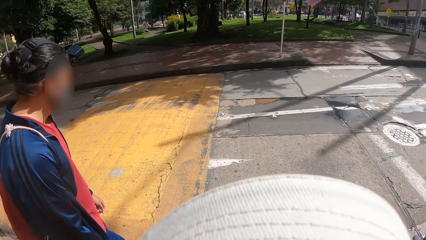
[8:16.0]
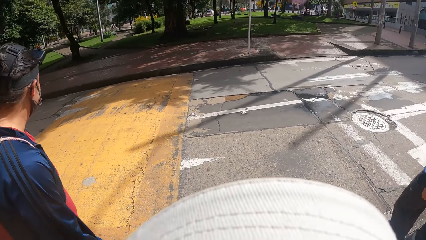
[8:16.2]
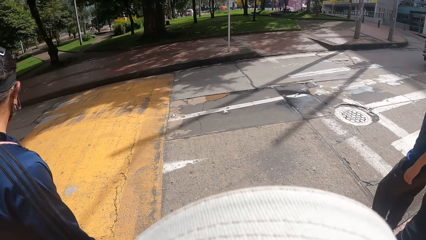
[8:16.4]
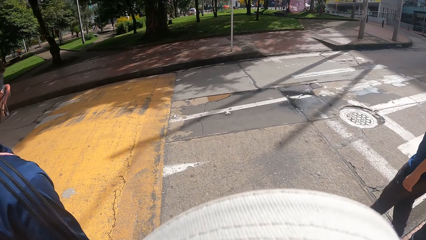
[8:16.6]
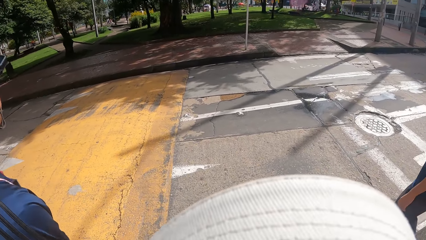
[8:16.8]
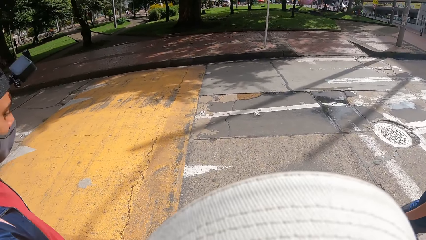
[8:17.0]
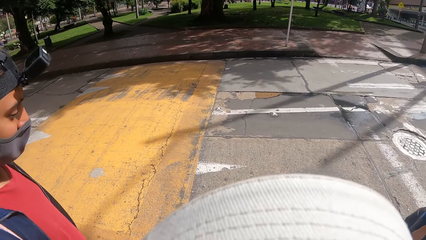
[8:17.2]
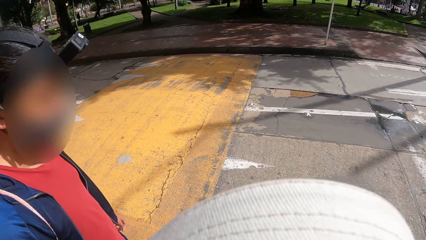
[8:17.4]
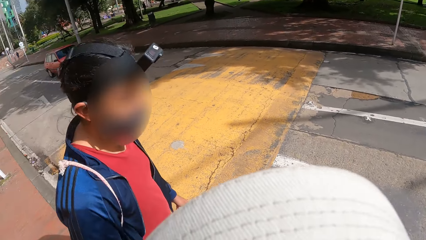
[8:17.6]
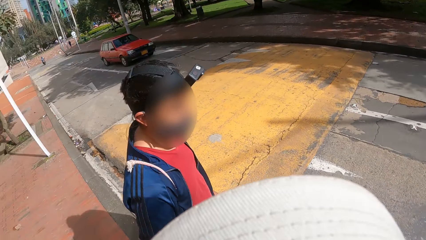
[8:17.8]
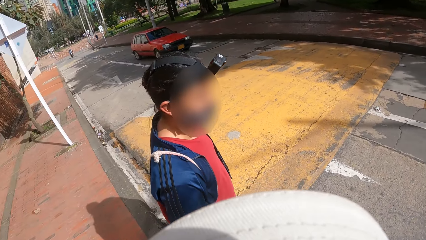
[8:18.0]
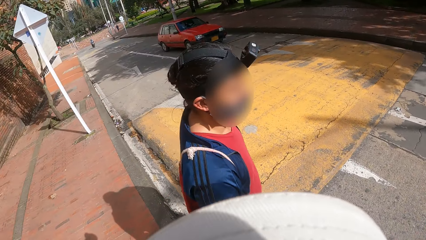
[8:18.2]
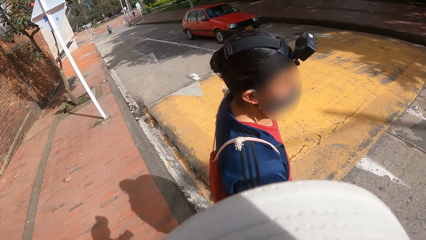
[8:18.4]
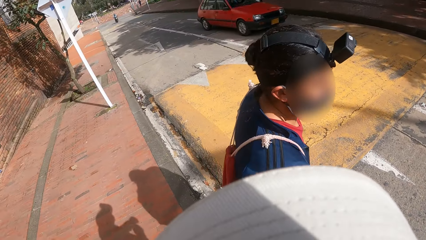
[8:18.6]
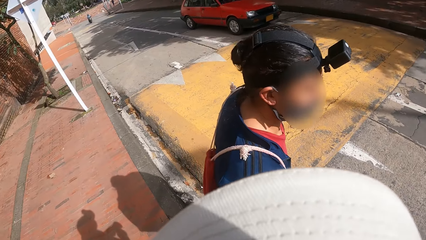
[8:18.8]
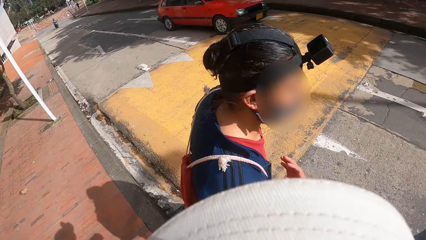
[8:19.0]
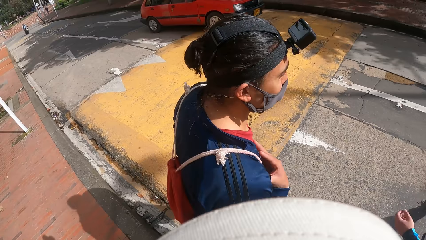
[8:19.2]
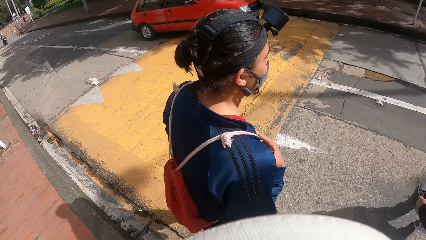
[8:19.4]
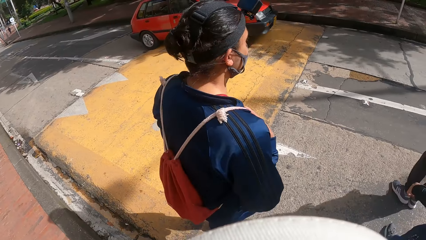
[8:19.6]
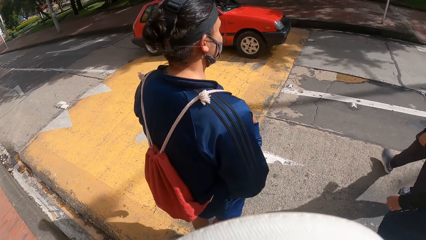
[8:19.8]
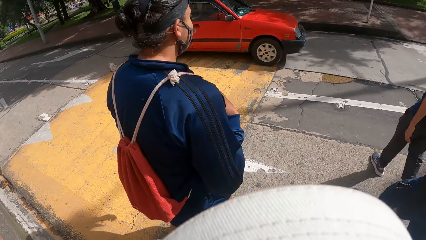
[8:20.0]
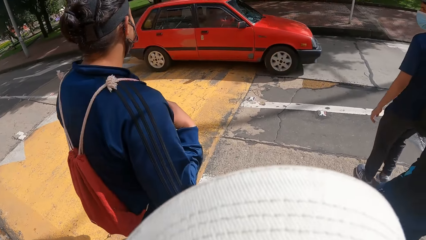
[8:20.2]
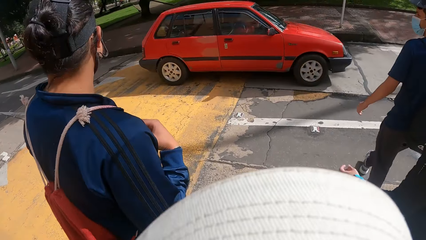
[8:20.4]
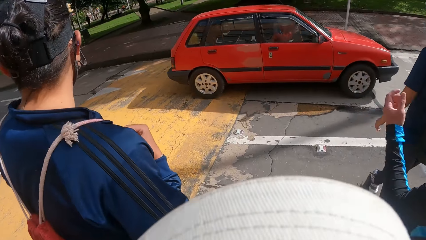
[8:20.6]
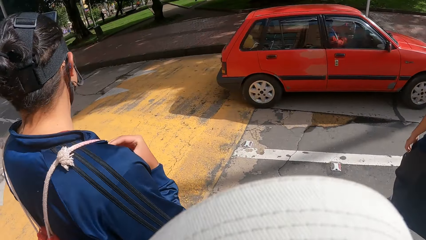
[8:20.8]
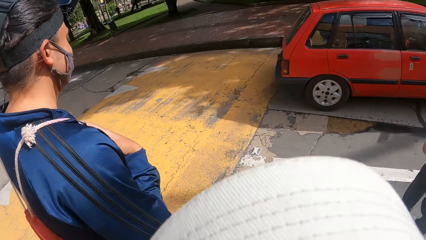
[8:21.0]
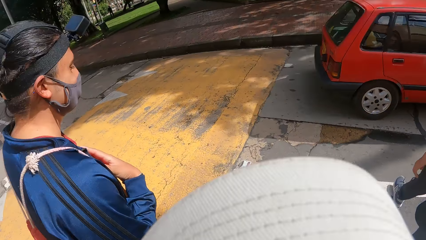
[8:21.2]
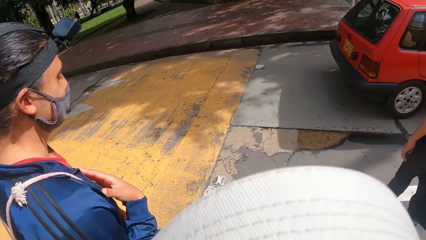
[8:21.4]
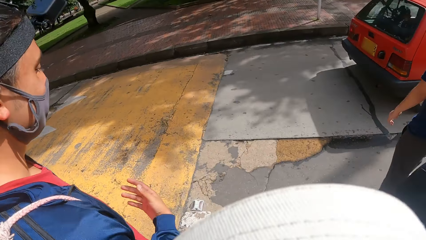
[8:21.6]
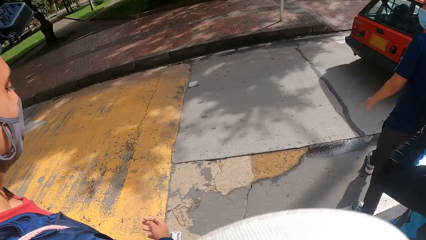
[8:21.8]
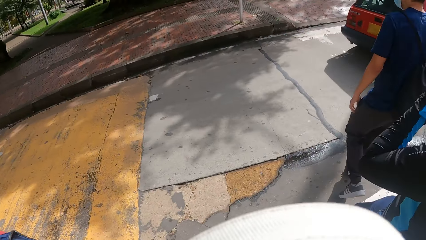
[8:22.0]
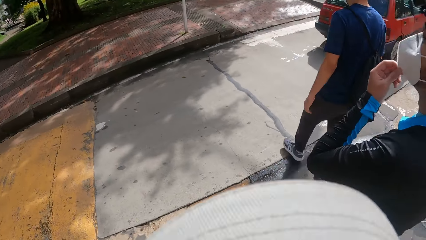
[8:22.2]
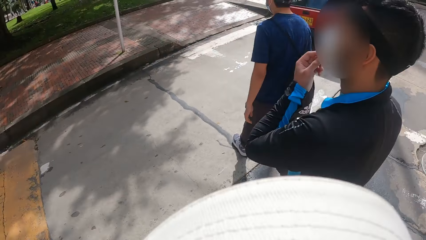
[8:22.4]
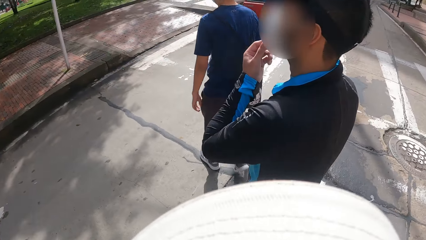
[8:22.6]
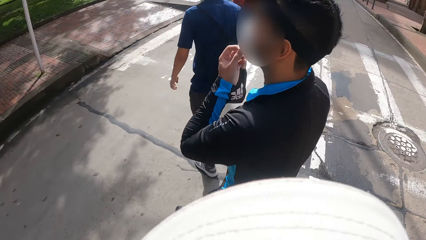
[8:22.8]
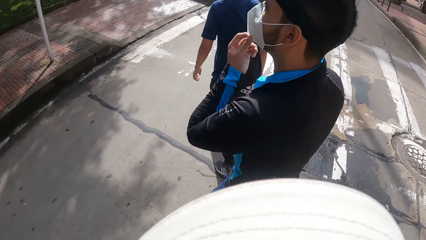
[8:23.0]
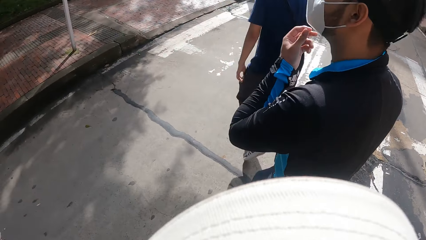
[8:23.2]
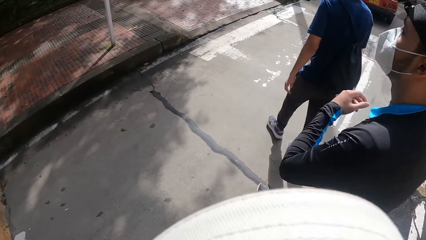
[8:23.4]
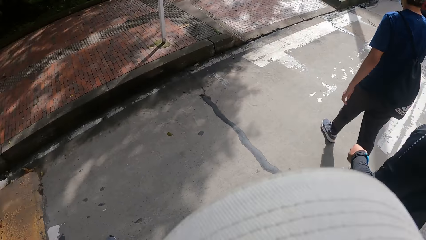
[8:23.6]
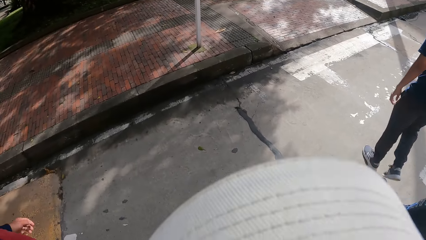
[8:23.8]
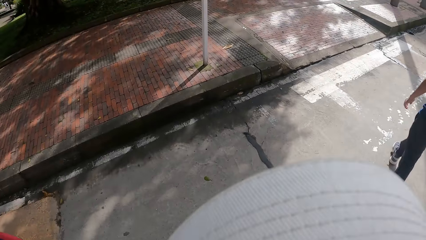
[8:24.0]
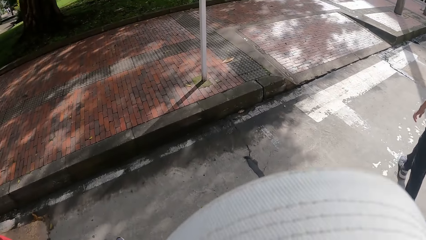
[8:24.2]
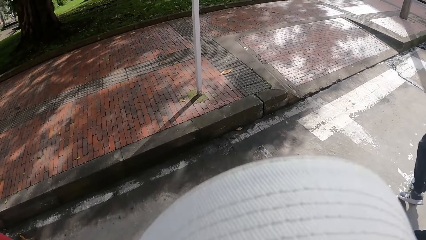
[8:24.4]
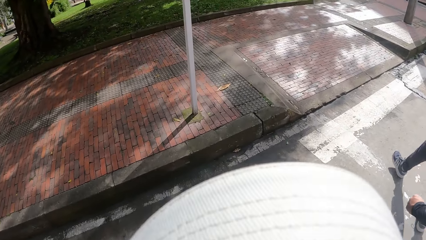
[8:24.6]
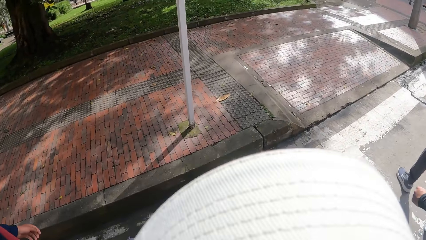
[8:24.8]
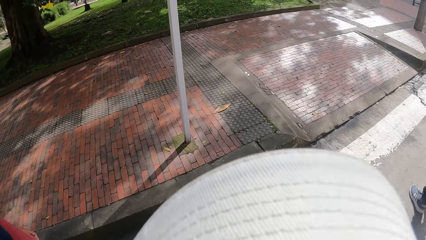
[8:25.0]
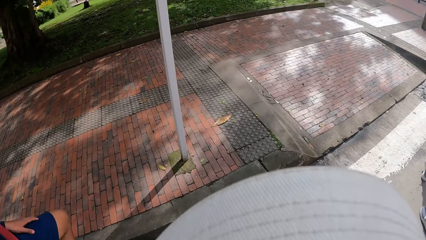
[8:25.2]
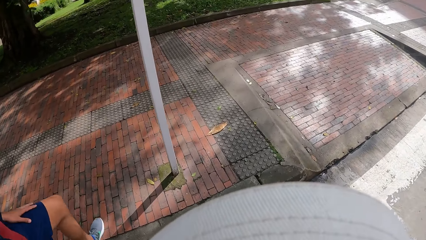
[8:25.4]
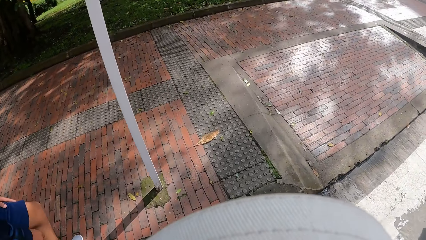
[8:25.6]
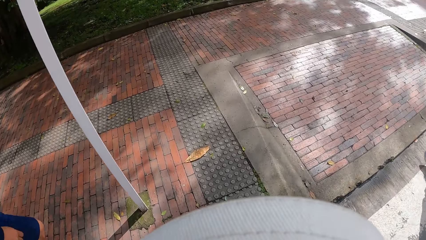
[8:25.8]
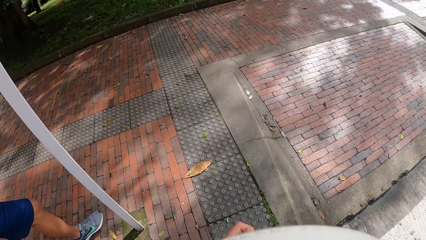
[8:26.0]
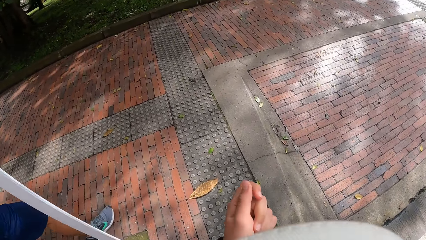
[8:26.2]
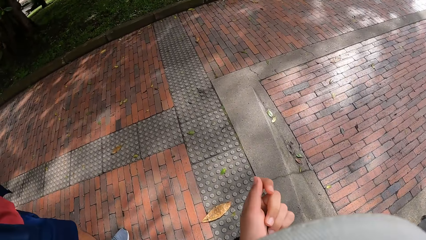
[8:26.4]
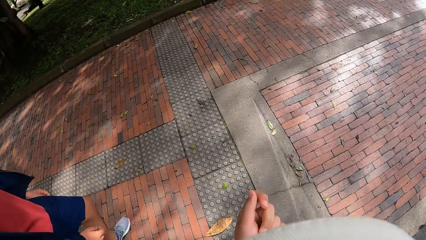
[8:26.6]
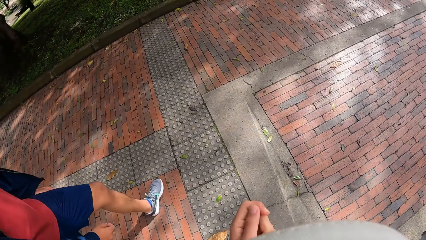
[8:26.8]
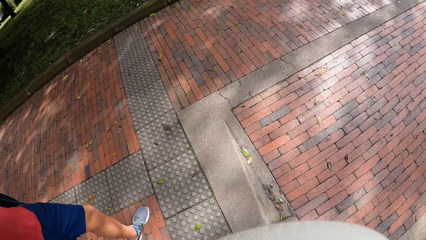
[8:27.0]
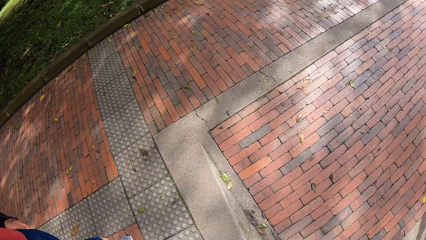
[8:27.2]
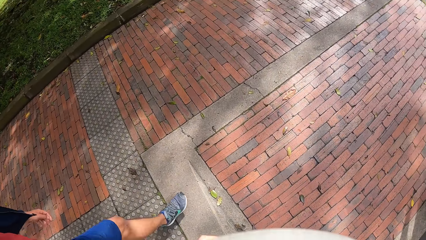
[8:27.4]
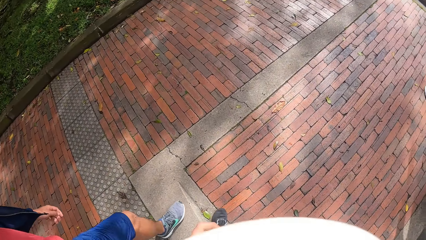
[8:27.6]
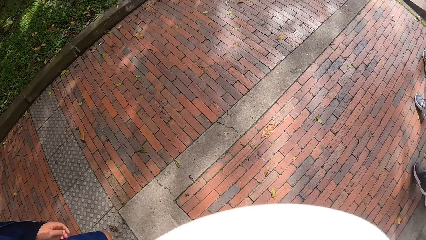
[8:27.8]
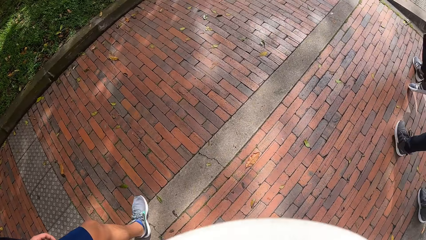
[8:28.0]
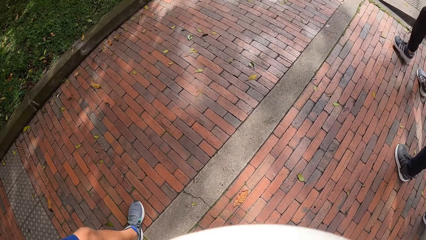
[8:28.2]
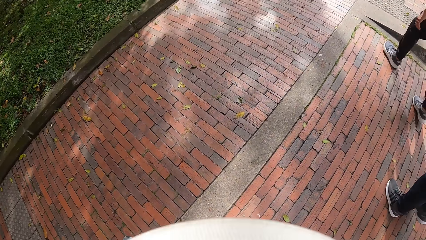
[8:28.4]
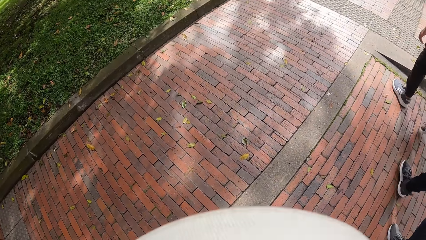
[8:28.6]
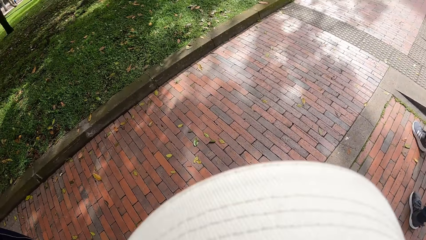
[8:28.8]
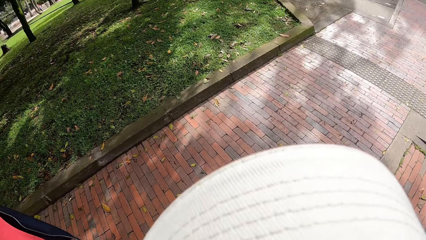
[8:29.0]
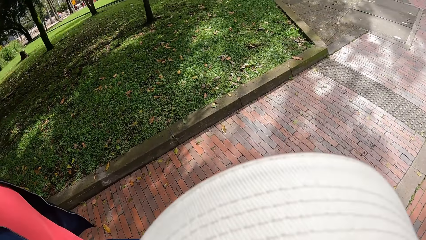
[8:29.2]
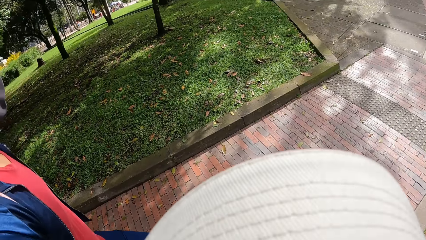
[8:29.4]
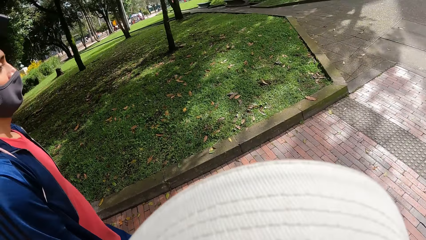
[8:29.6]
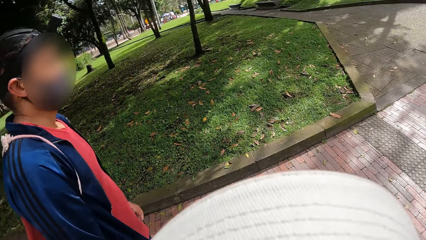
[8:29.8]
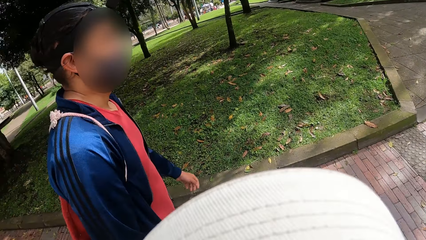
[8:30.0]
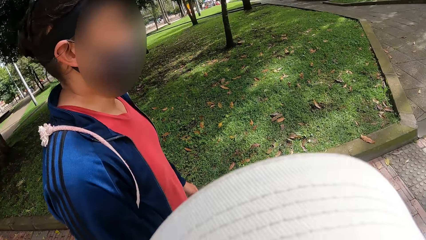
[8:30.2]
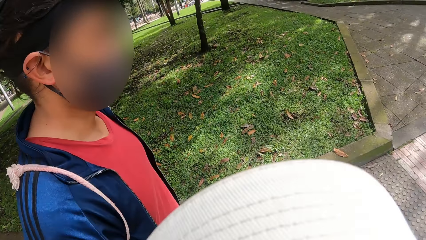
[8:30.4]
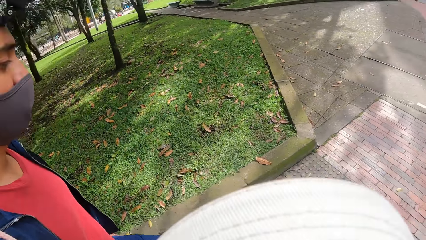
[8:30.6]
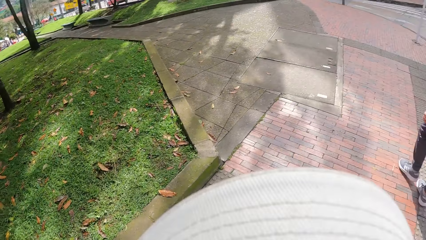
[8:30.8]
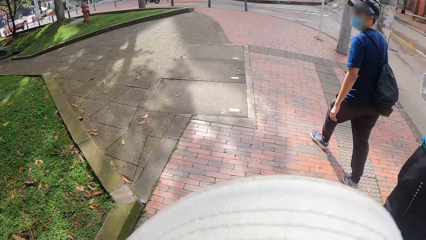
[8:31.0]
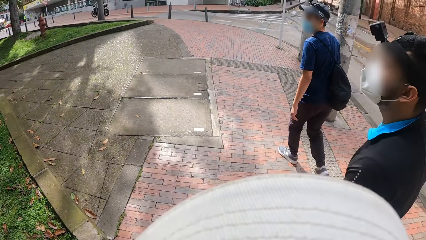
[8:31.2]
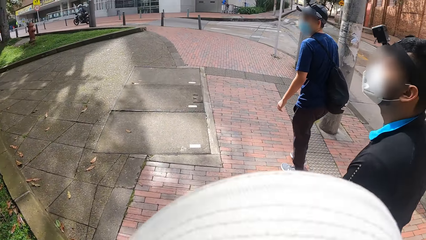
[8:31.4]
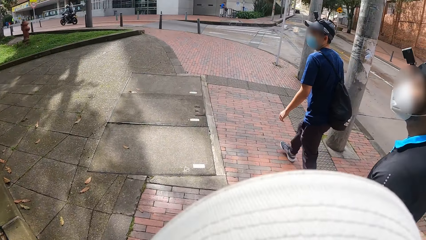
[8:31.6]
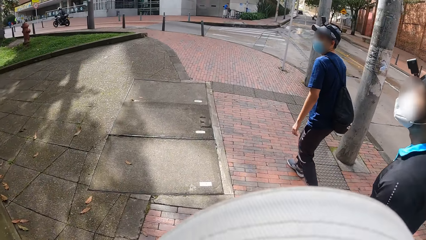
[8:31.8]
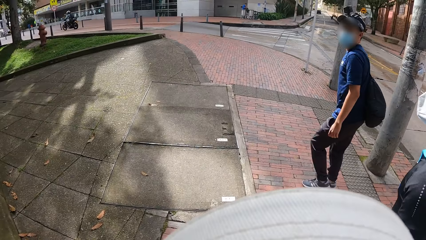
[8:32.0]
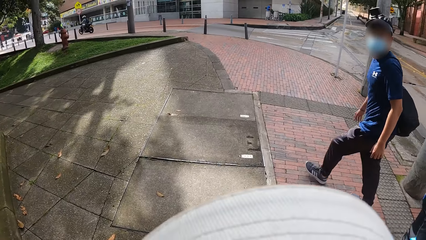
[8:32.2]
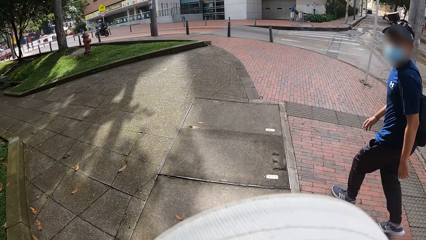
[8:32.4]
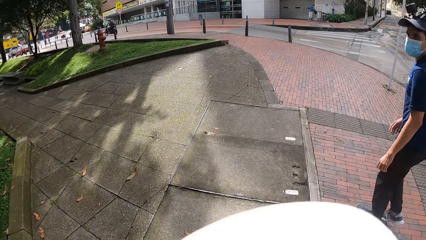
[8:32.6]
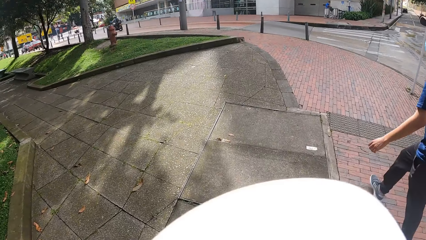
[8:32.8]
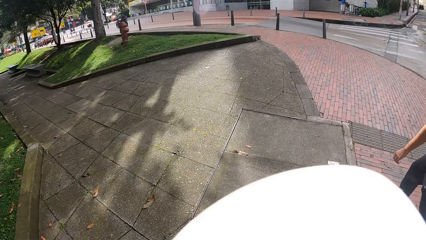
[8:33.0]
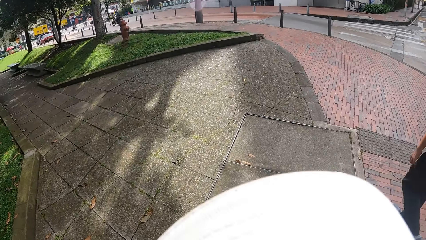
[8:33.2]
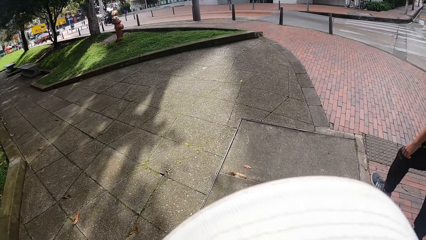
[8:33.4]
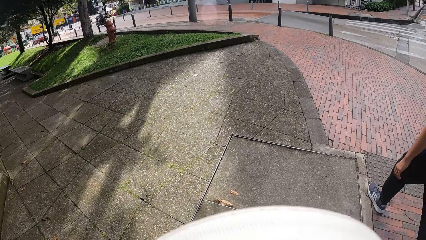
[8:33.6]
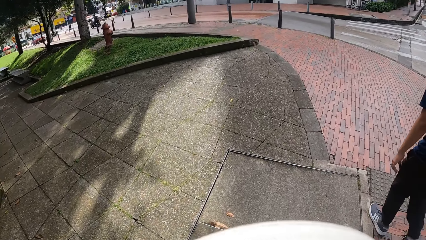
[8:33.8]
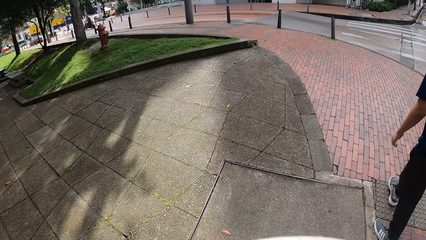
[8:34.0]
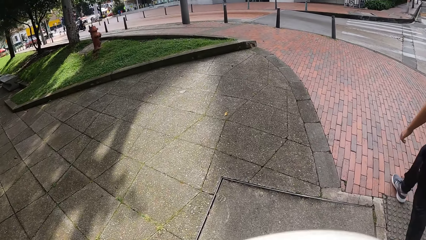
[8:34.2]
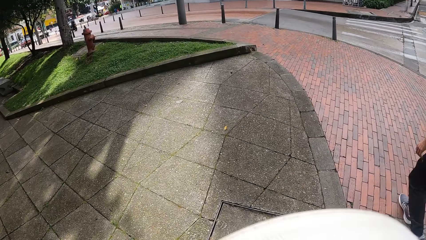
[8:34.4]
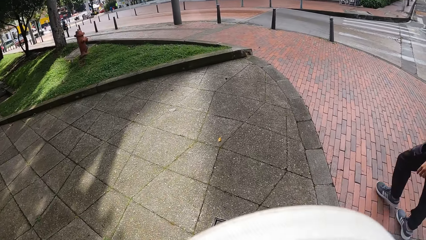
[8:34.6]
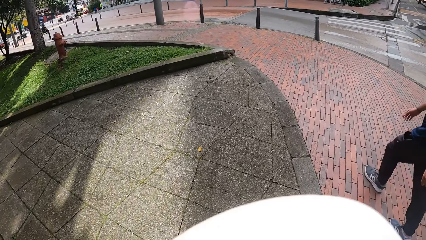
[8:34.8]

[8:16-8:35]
A red car drives past the camera wearer. They cross a road. A man crosses the road. Another man crosses the road. A third man crosses the road. A person walks around. Another person walks around. The second man adjusts the face mask on his face with his left hand. The first person and a third person walk around. The camera wearer walks around. The second person walks around. The camera wearer walks around. The second person walks around. The first person and the third person walk around. A fourth person rides a motorbike.
